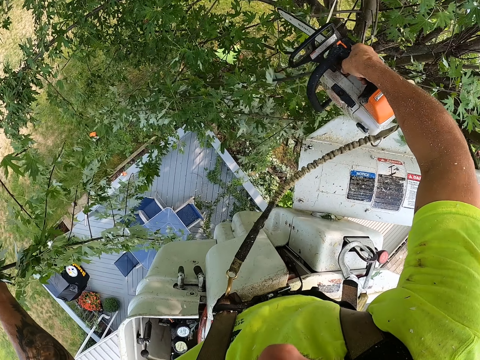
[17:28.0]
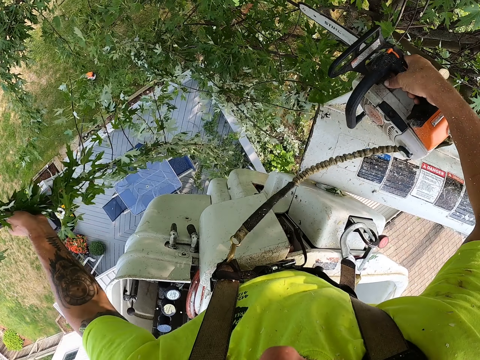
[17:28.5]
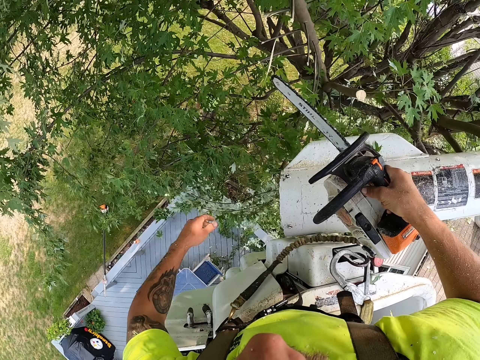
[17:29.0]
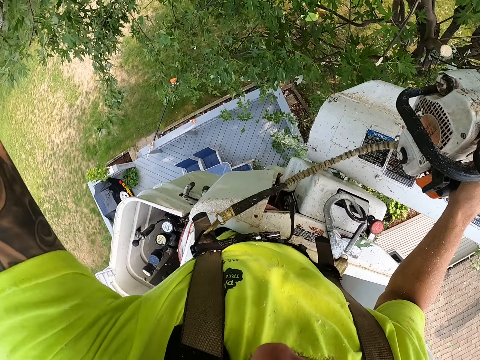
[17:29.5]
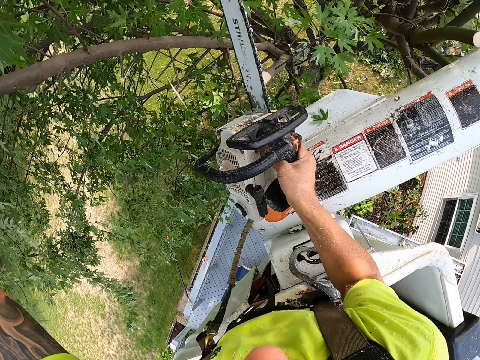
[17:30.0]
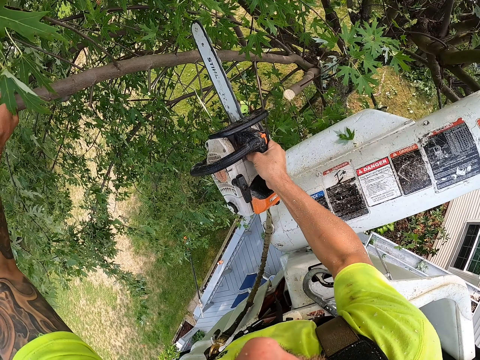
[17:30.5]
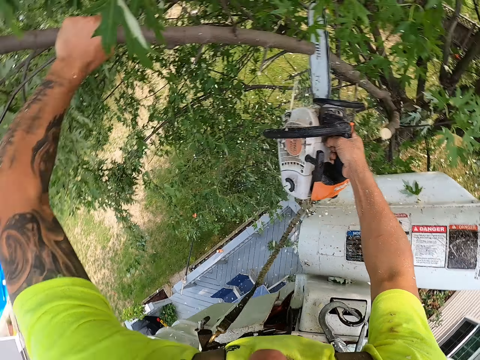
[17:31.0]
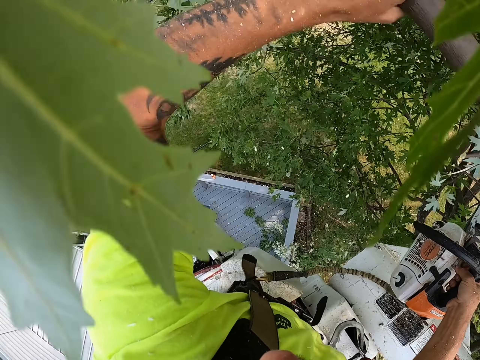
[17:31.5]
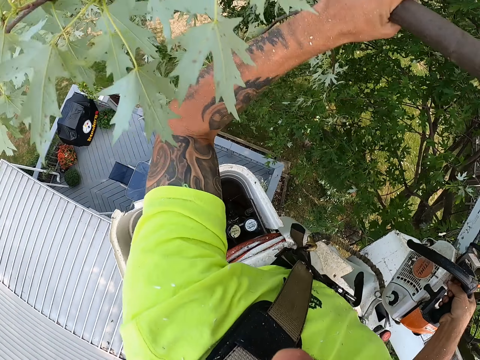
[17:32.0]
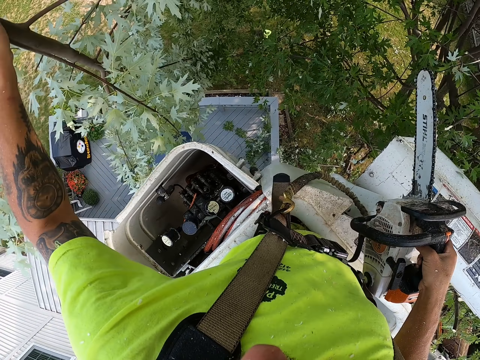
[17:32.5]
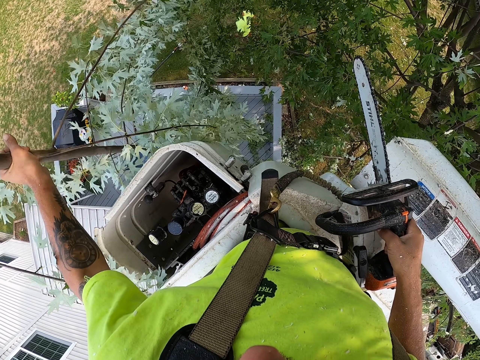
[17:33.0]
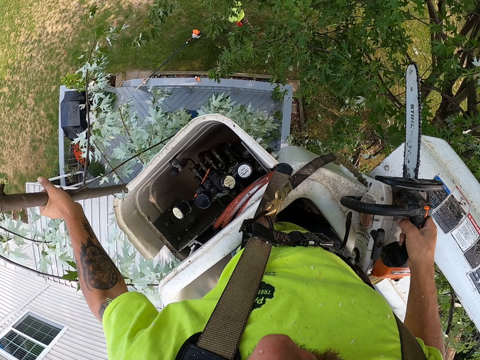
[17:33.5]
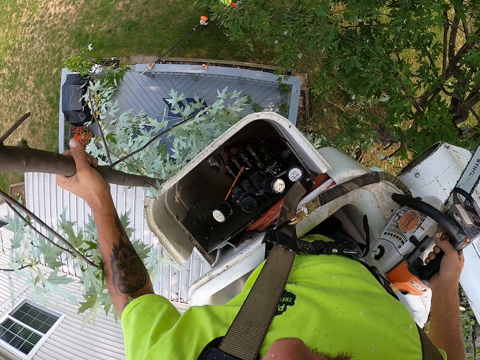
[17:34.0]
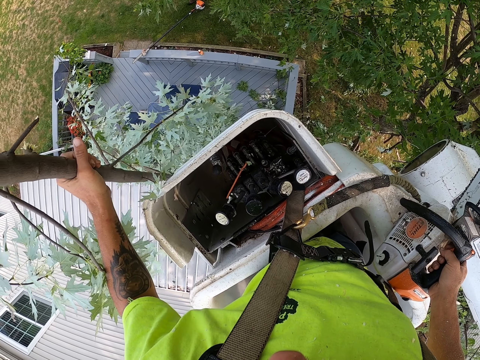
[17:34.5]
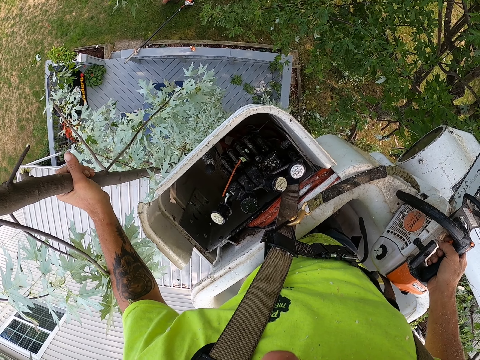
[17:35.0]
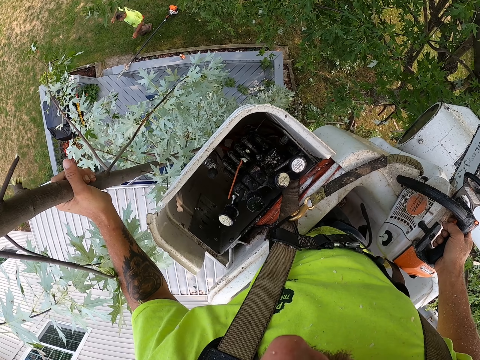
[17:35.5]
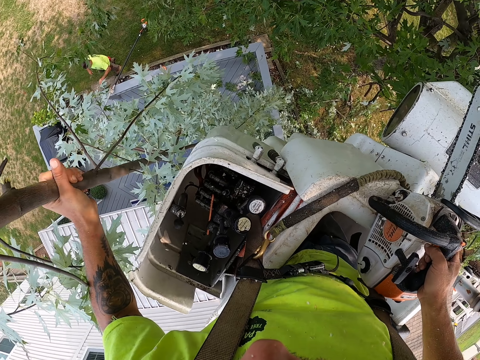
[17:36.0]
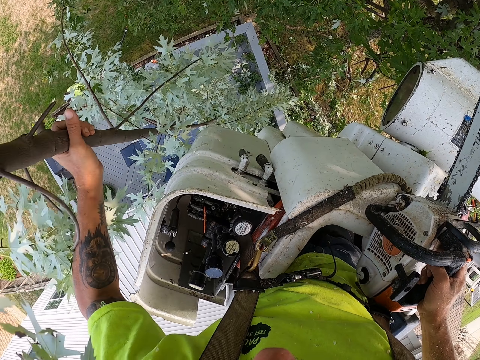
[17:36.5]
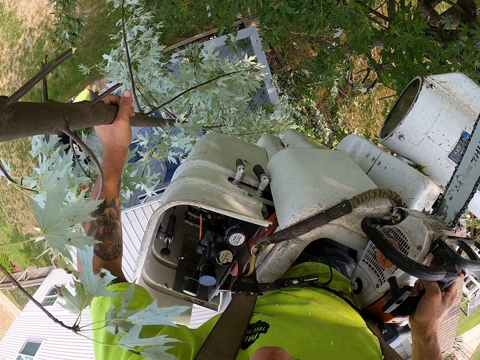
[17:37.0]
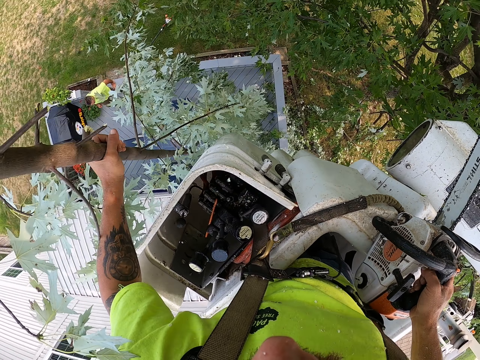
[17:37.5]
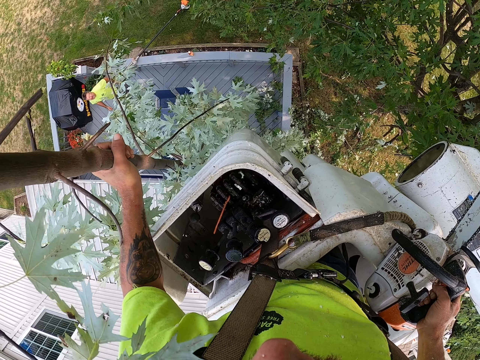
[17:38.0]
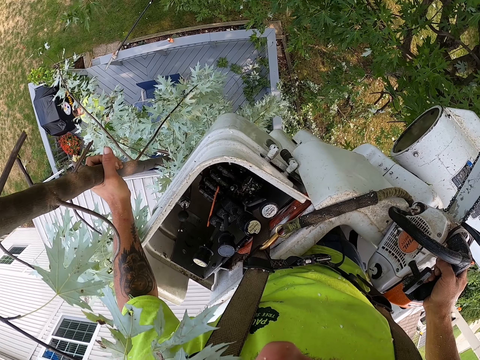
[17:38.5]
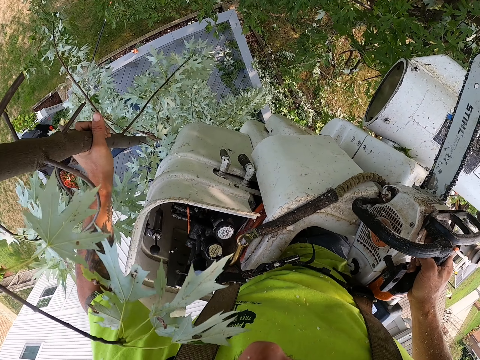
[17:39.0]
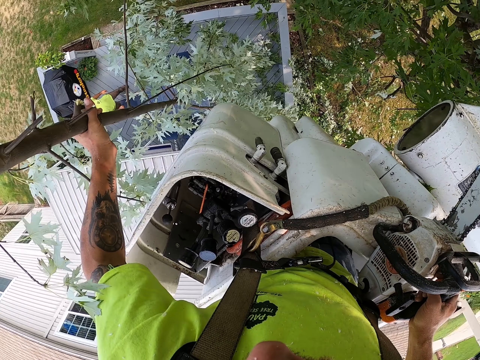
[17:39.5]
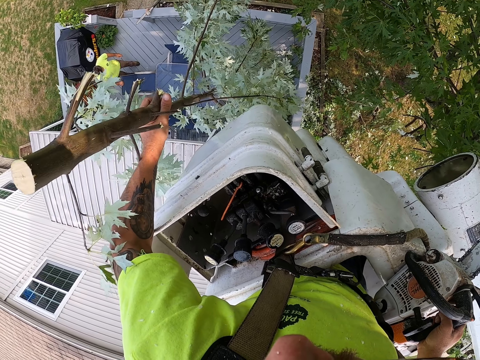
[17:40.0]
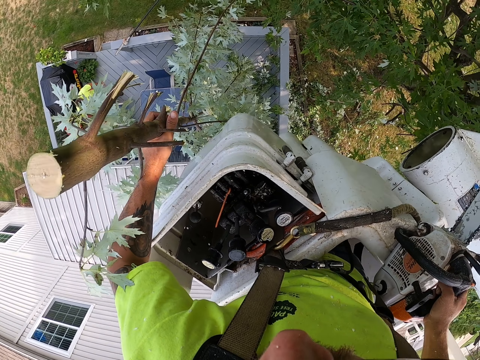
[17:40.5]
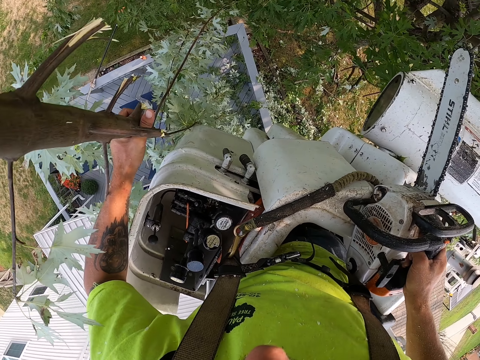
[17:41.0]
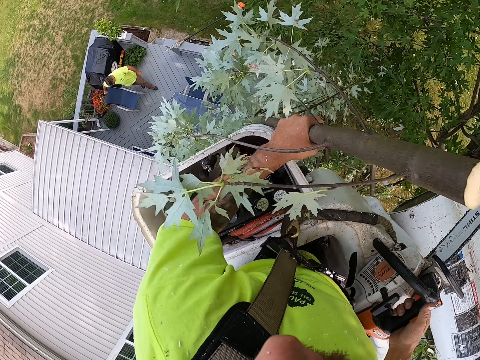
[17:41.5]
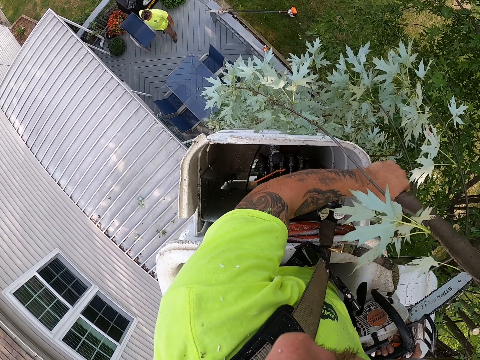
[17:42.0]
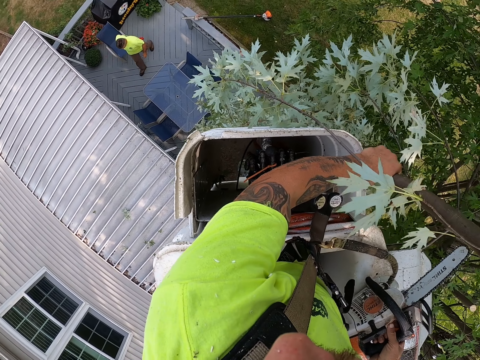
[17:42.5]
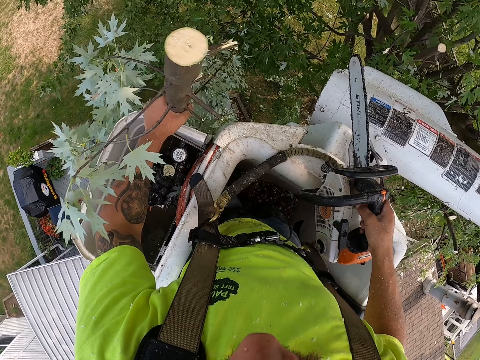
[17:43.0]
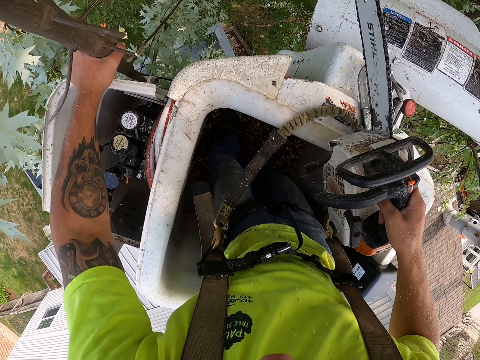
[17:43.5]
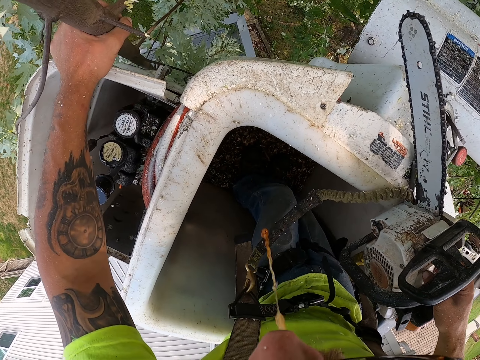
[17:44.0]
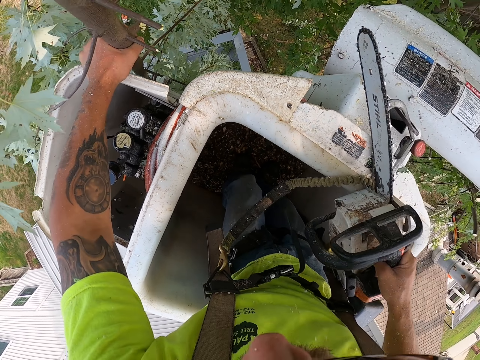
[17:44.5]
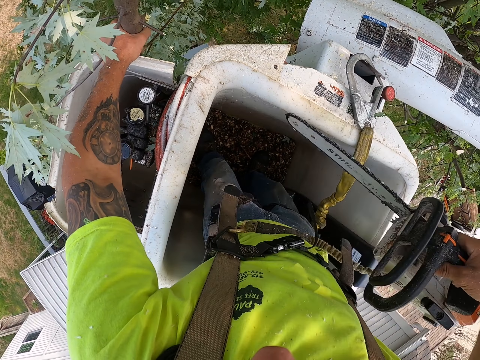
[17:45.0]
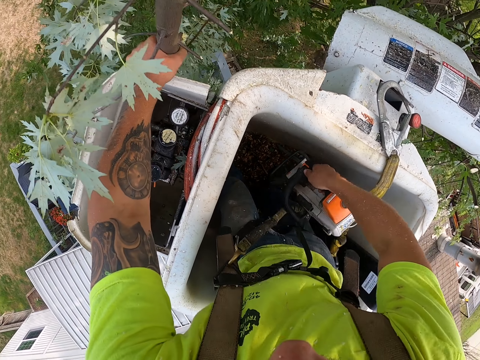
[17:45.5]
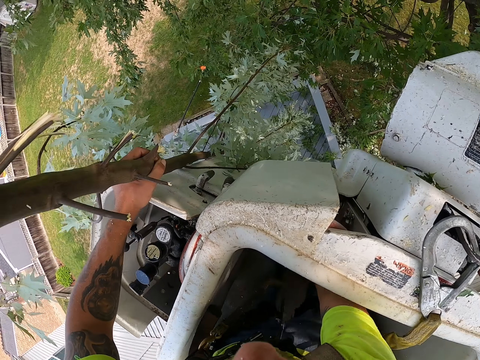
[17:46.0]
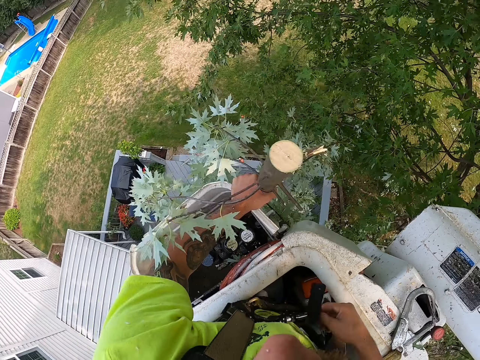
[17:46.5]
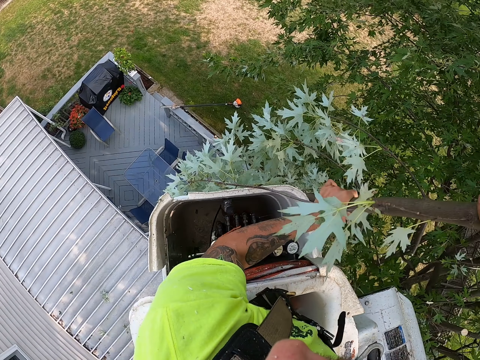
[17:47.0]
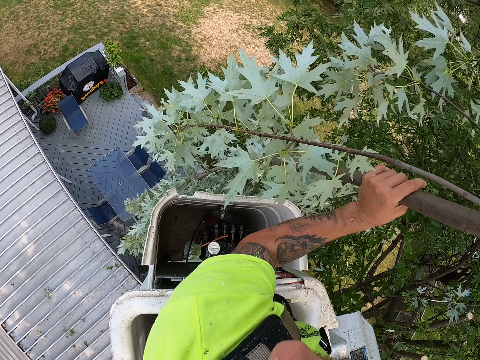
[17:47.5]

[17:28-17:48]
The camera wearer throws the branch on the grass with his left hand. He holds a branch or twig with his left hand. He cuts the branch from the tree with the chainsaw with his right hand. He drops the twig. A man walks. The man converses with the camera wearer. The camera wearer drops the chainsaw in the boom lift with his right hand. He holds the branch with both hands.
